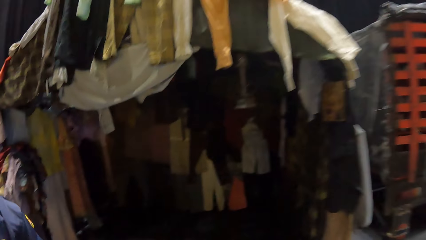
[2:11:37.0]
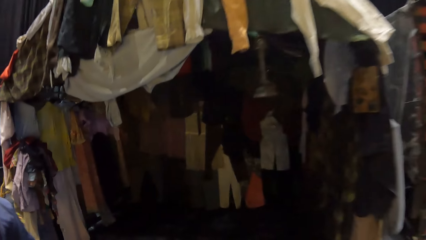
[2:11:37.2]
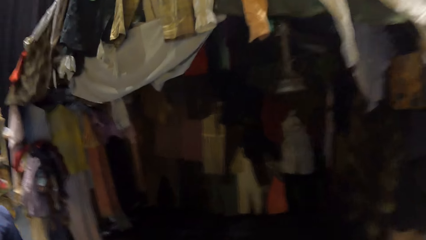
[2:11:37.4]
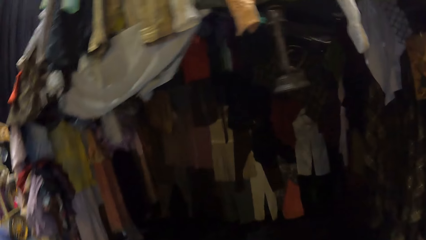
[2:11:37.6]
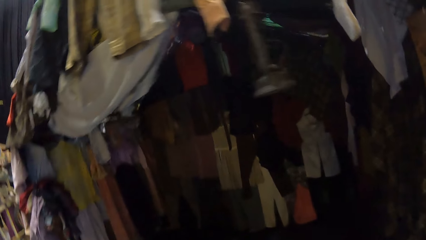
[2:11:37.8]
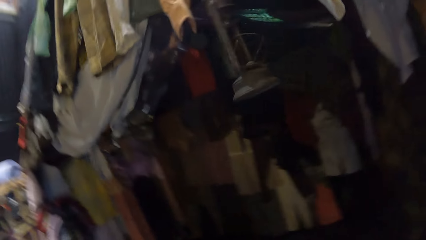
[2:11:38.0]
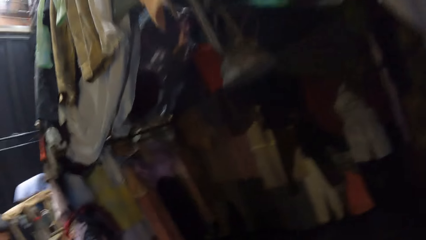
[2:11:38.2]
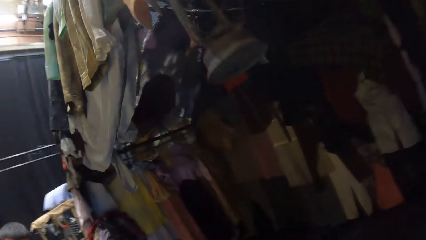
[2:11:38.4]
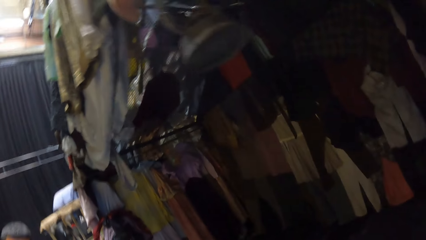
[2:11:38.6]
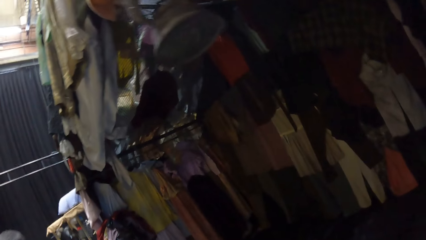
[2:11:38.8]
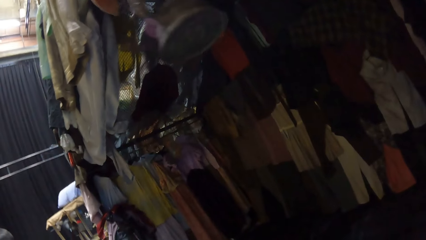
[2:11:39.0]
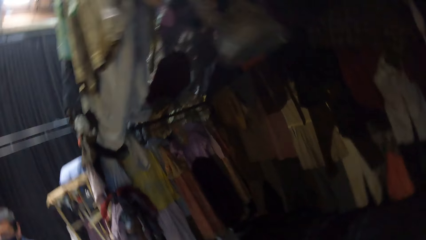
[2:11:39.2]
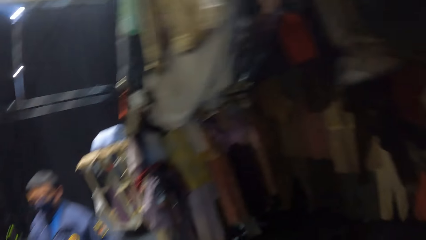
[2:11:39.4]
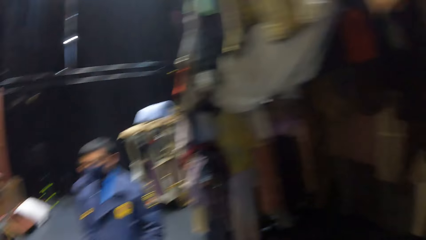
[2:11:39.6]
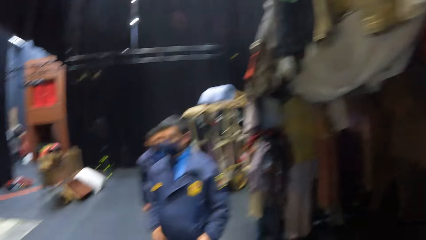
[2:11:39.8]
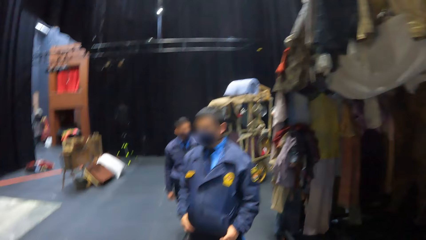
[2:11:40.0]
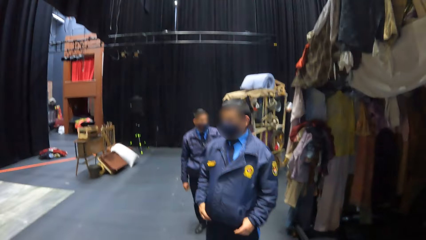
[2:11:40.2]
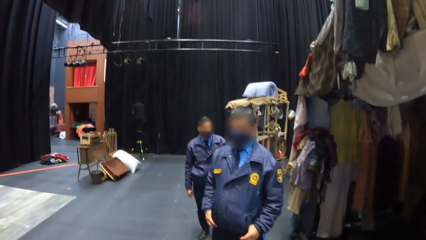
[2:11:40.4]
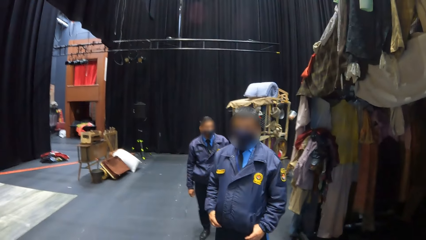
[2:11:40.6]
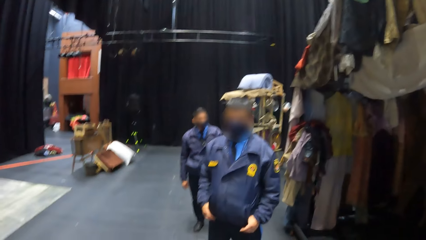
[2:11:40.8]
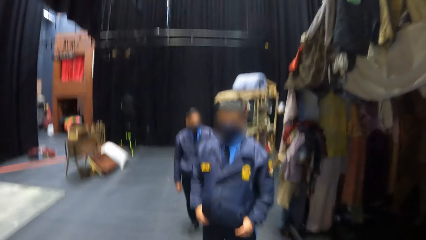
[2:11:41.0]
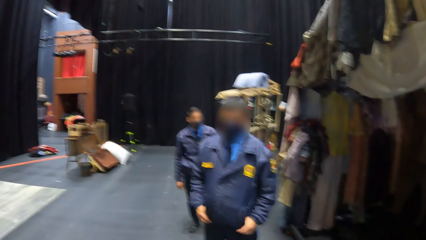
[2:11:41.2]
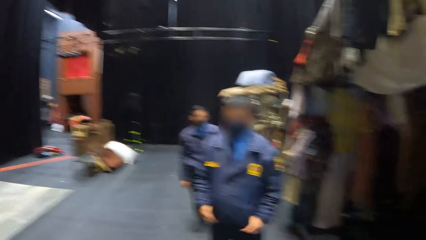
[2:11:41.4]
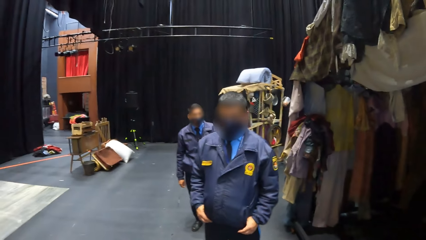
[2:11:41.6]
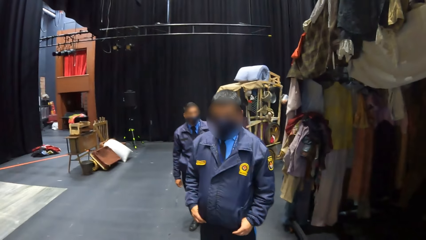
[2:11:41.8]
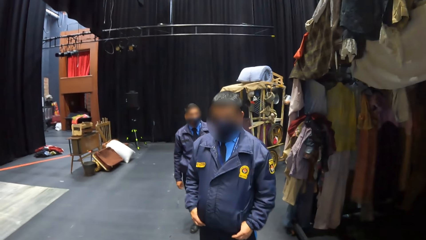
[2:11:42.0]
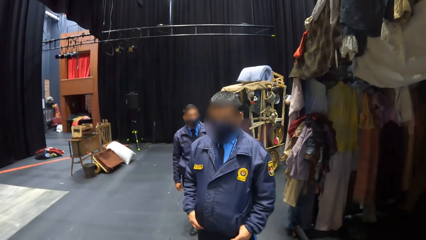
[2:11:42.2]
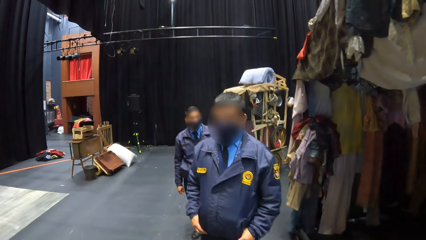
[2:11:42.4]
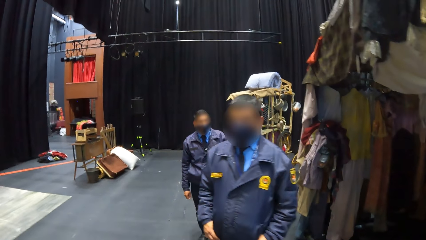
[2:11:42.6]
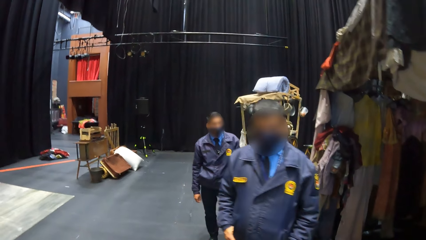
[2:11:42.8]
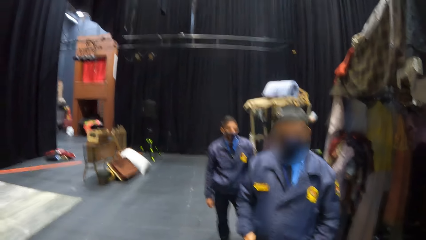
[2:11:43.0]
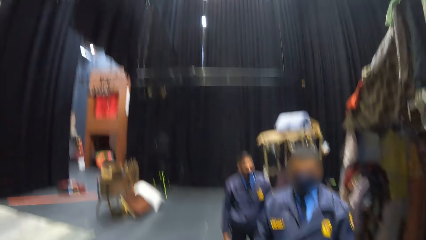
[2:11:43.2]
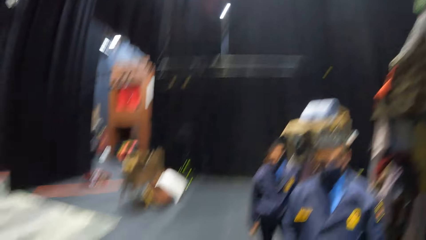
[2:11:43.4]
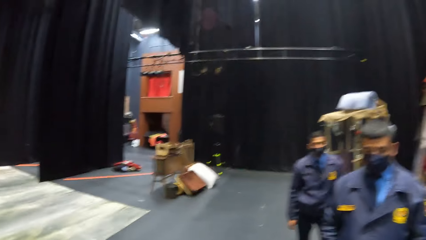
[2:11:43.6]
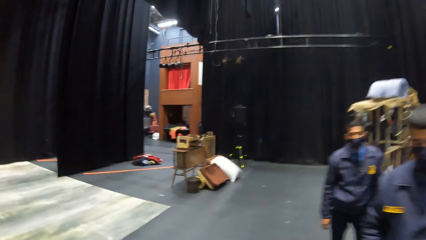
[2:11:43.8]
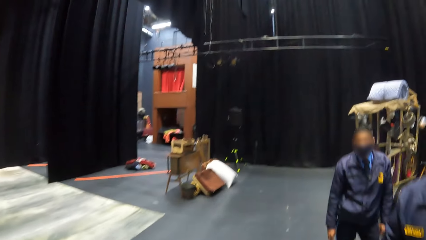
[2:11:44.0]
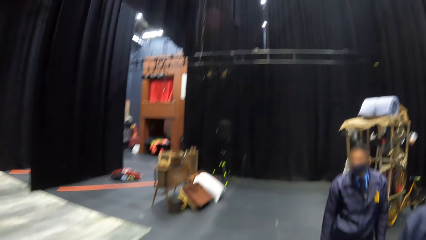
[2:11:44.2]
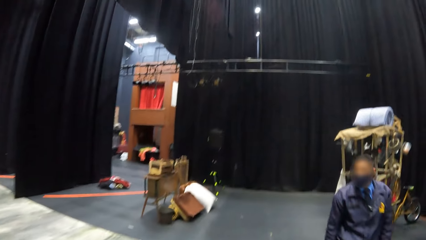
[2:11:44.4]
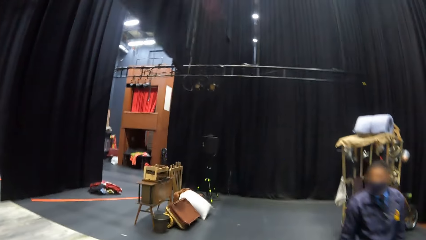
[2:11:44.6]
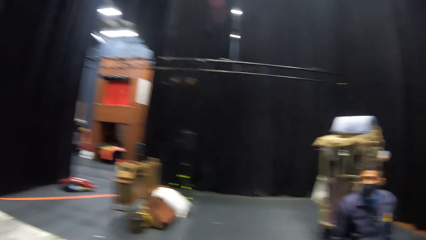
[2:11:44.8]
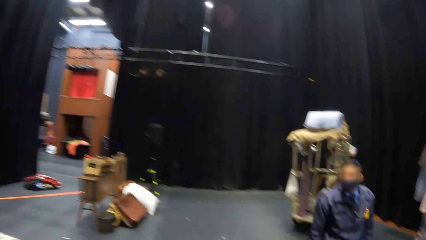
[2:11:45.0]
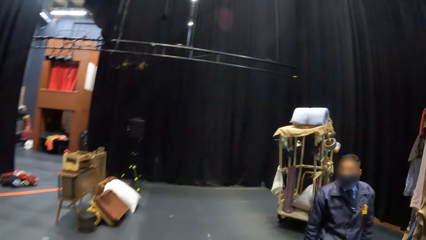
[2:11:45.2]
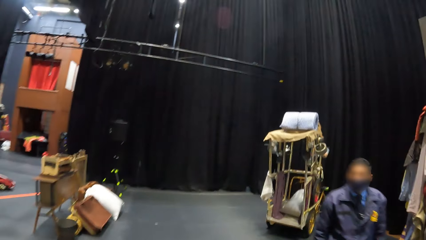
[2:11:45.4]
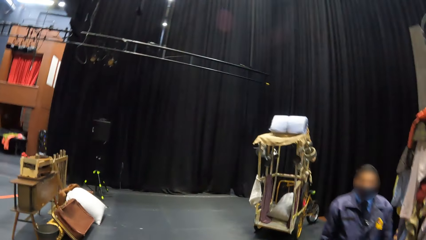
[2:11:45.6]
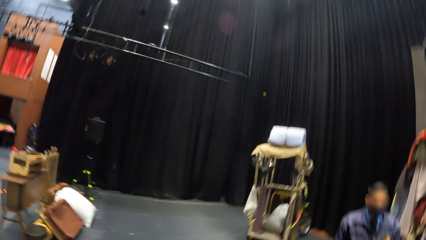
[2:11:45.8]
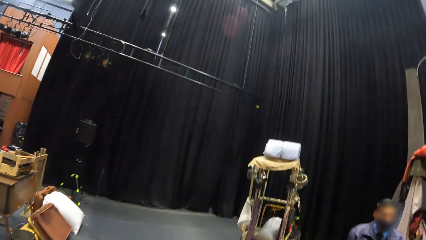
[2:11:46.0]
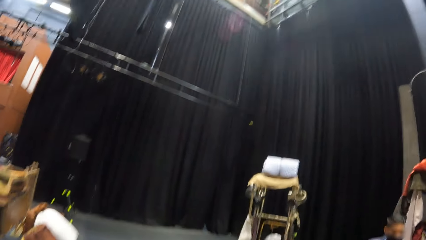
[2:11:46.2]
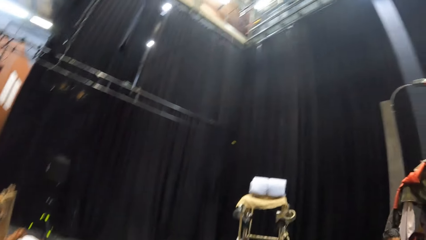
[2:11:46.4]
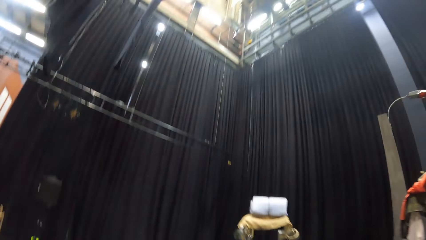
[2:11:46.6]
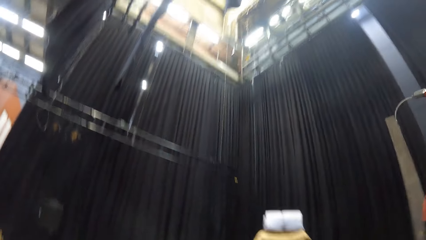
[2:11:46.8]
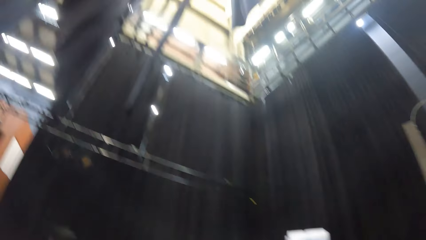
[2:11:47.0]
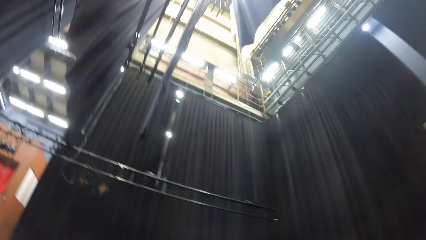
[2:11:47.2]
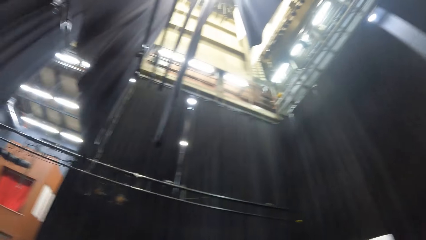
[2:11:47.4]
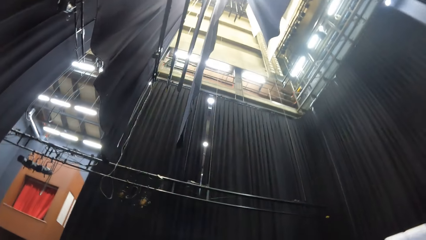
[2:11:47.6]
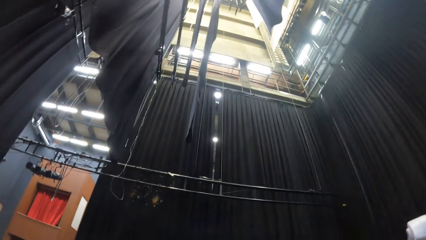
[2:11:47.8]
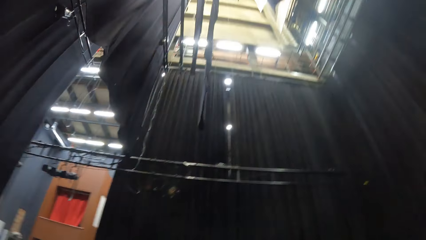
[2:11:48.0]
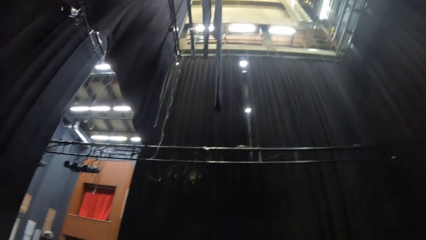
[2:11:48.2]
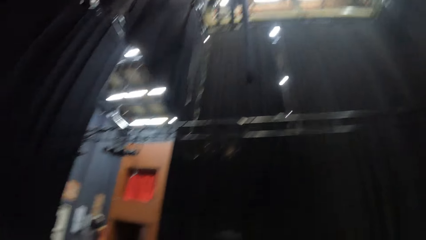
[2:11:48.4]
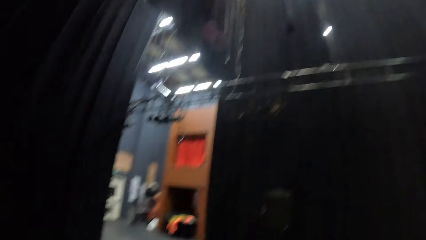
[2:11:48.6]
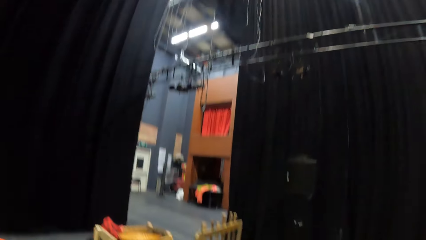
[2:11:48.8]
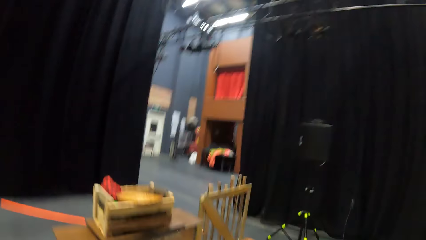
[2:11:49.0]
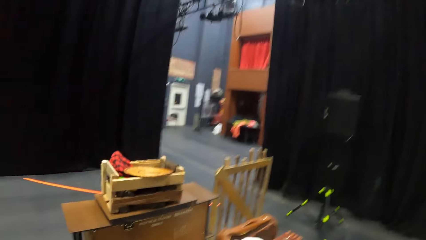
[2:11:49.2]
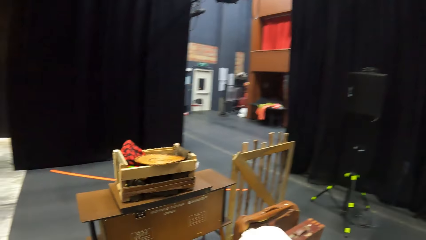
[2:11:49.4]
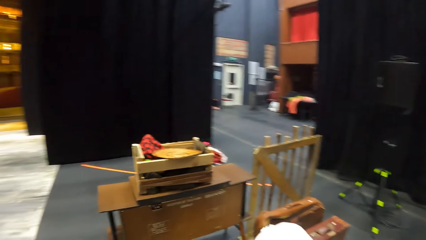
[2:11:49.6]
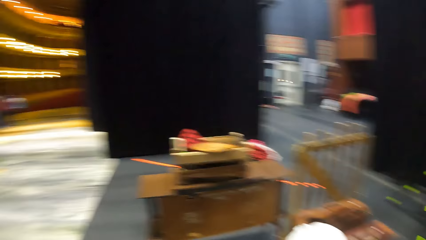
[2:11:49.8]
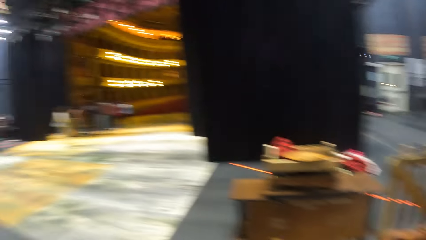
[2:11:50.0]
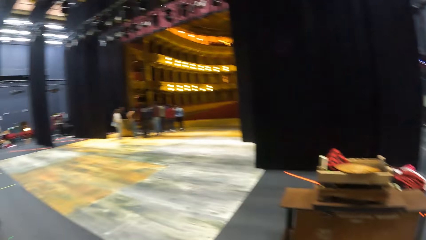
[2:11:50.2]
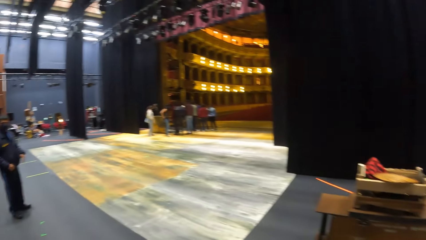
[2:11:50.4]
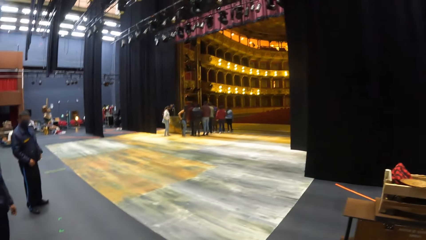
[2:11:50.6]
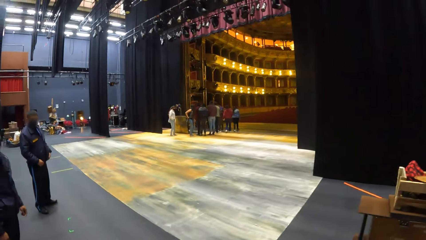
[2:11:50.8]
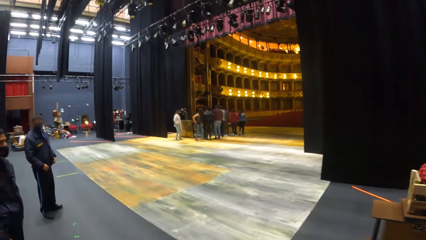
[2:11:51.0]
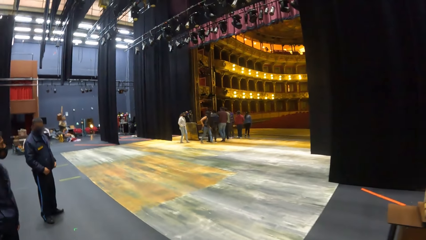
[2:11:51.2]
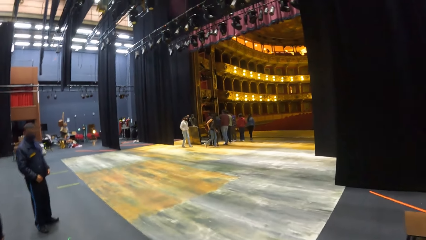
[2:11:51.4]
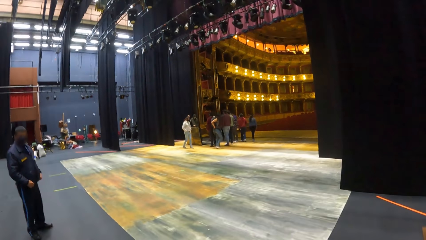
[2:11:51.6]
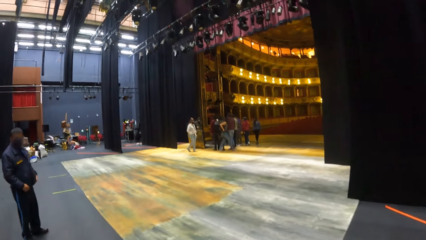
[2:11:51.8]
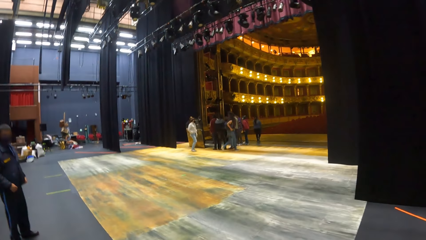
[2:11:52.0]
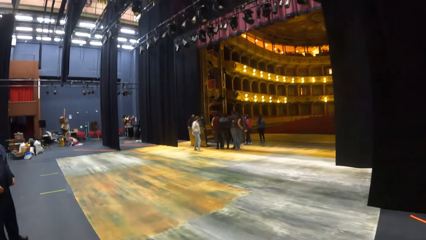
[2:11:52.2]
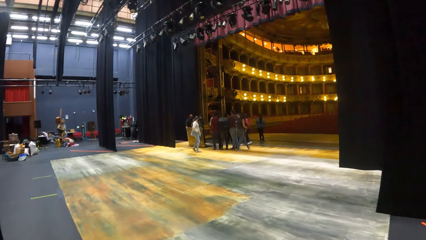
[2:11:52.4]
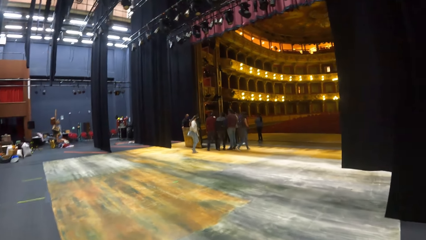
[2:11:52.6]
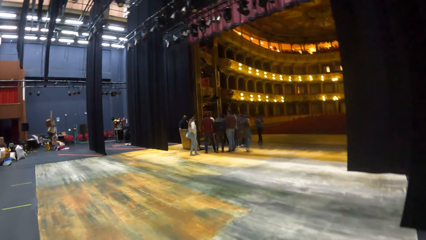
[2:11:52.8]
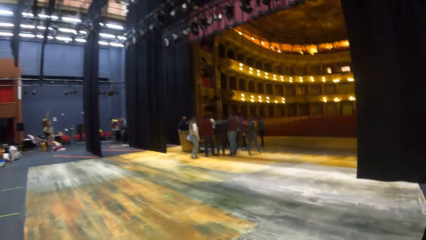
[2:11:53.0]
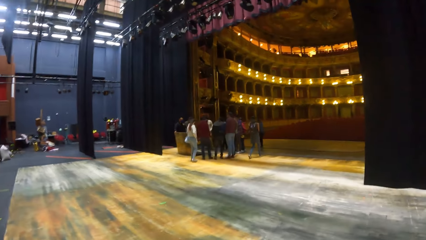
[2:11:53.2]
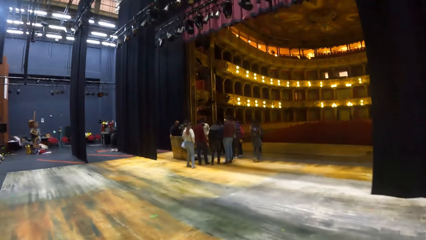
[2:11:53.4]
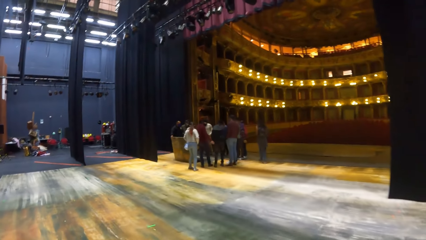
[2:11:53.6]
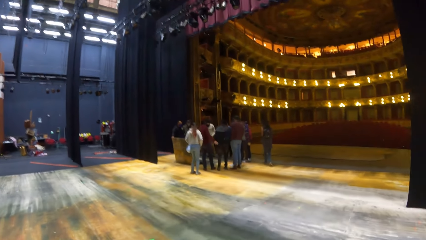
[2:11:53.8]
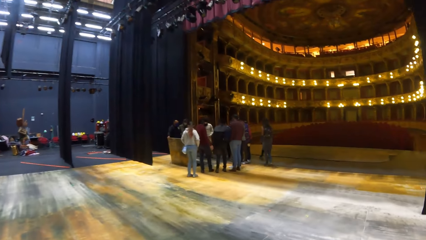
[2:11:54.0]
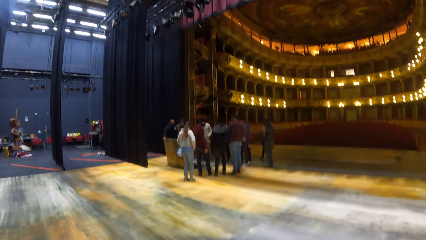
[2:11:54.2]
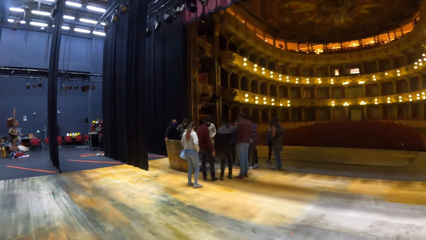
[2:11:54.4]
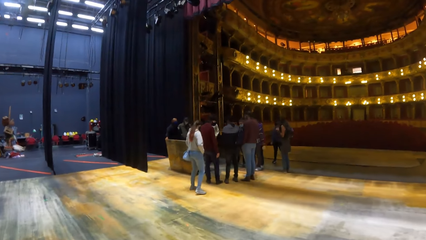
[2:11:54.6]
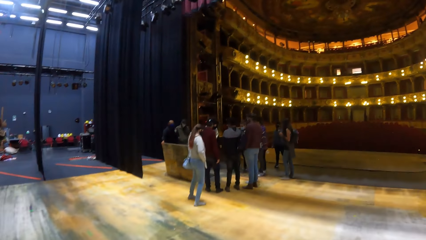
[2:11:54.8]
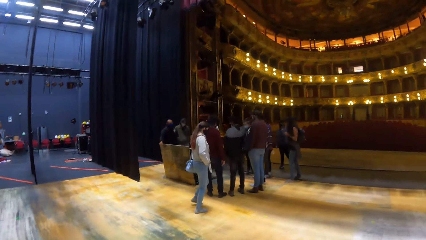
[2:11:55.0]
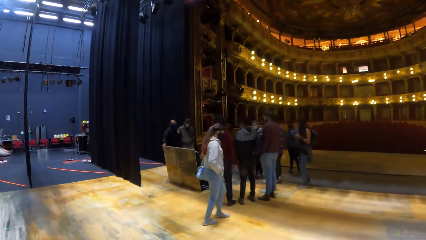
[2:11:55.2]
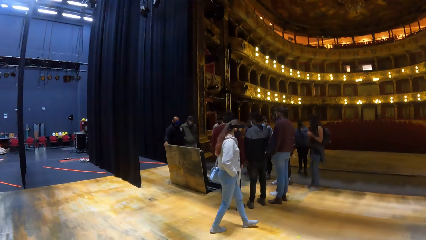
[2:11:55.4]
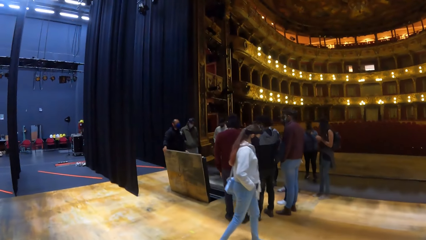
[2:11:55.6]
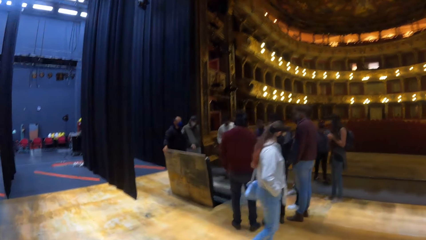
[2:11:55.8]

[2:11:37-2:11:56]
The camera wearer looks under the tent. They converse with the man. They move around. They look around. They move around. They walk towards the group of people at the center of the theatre.
